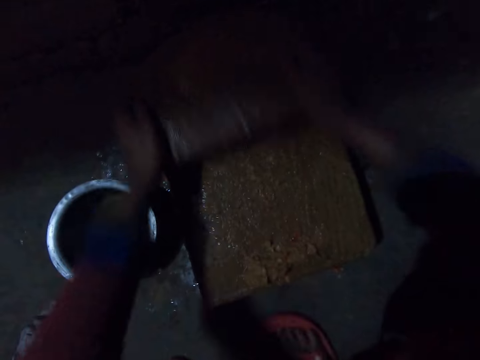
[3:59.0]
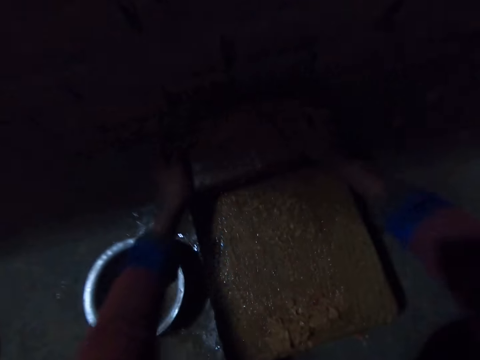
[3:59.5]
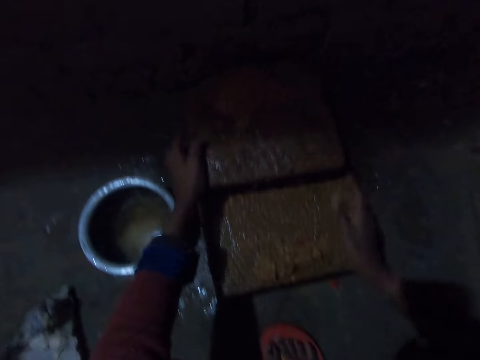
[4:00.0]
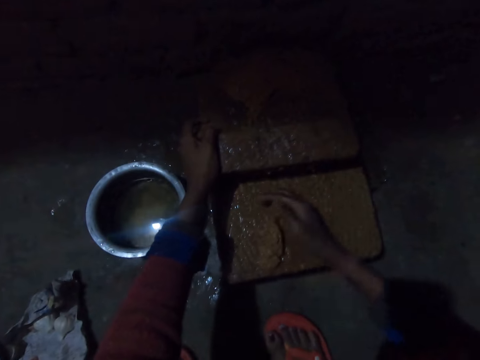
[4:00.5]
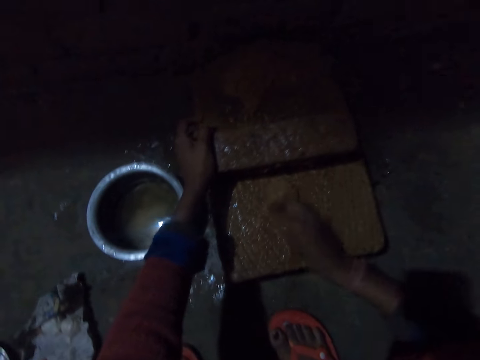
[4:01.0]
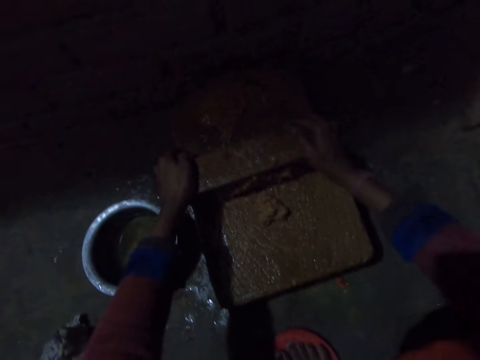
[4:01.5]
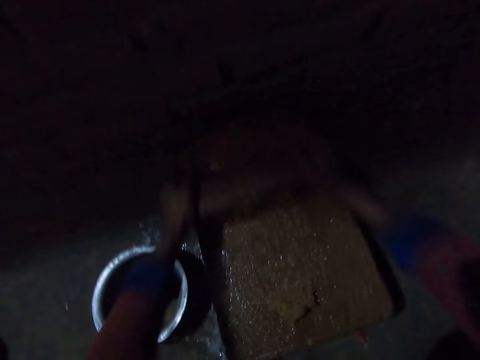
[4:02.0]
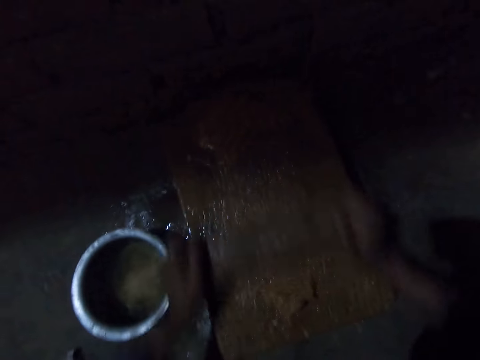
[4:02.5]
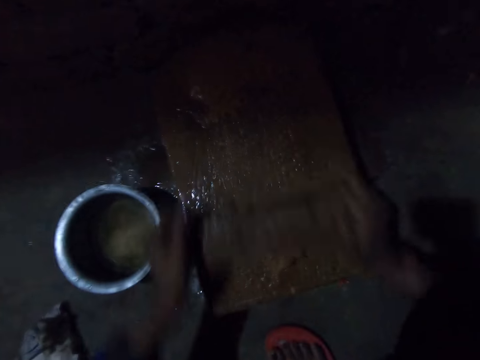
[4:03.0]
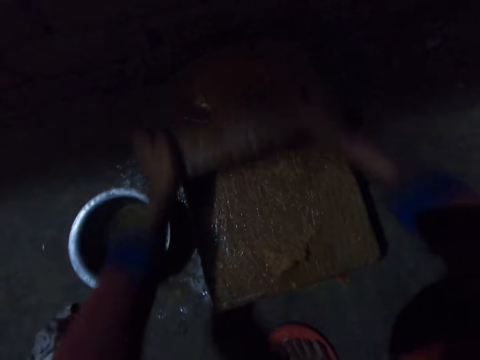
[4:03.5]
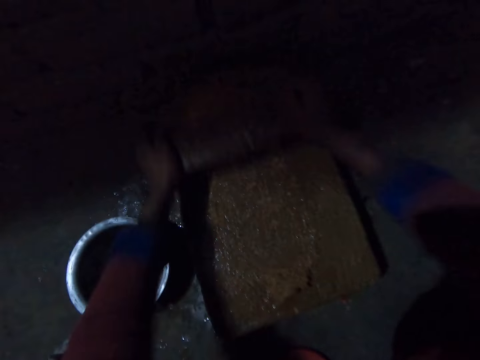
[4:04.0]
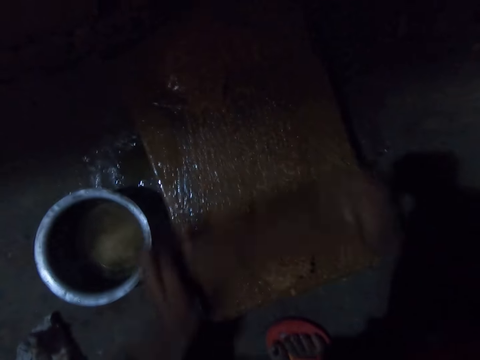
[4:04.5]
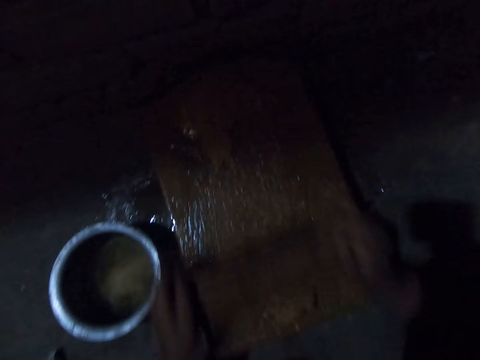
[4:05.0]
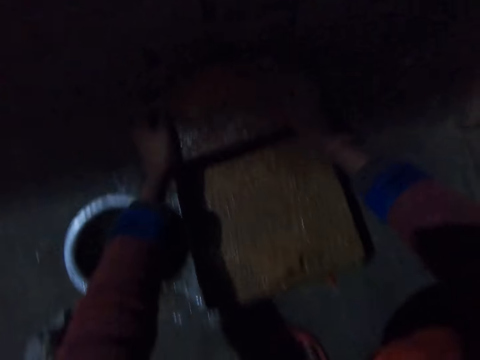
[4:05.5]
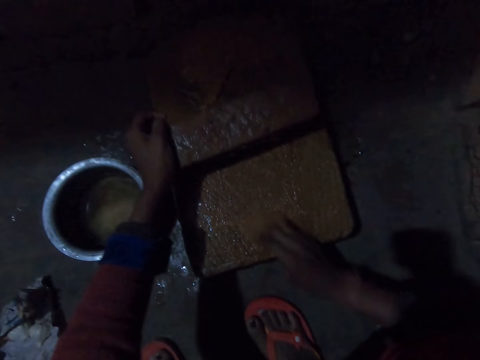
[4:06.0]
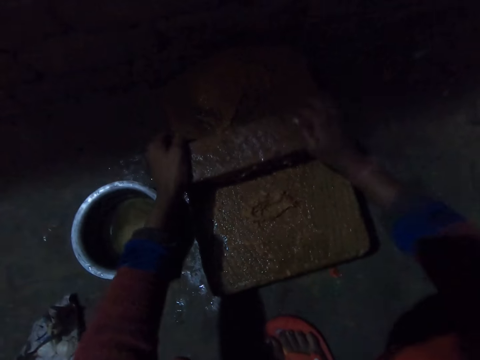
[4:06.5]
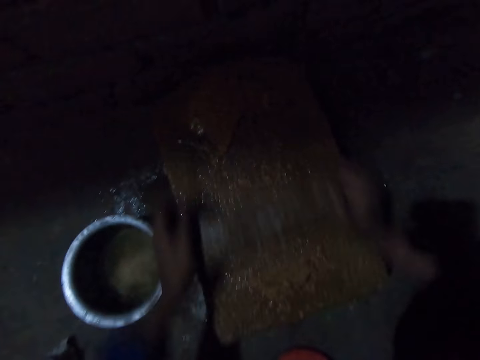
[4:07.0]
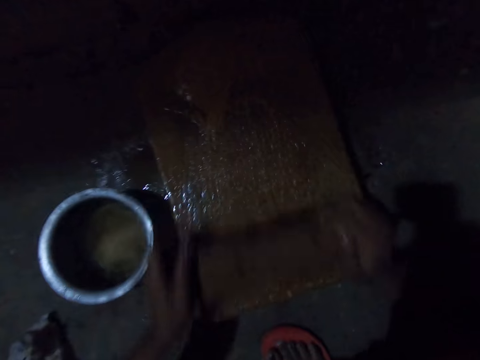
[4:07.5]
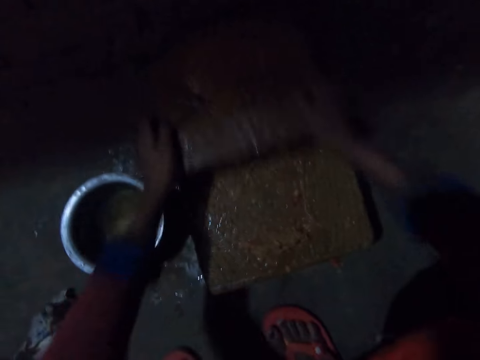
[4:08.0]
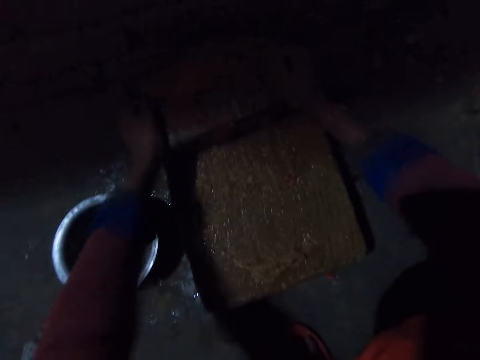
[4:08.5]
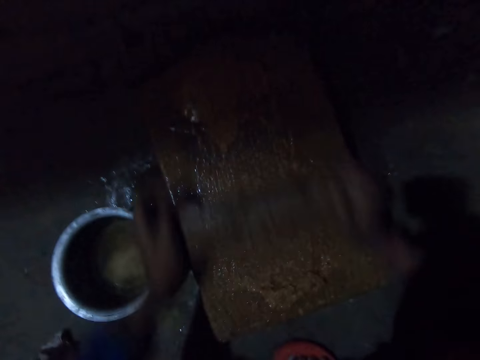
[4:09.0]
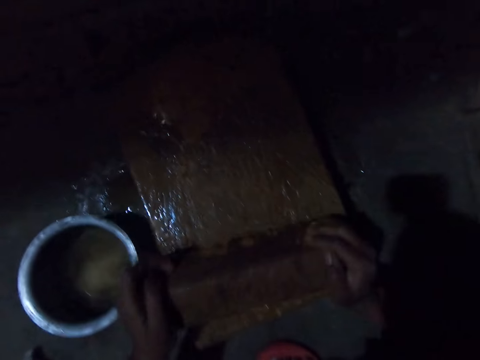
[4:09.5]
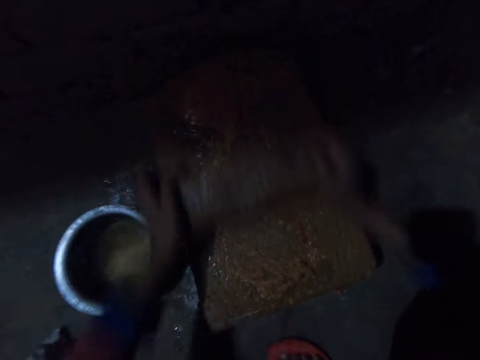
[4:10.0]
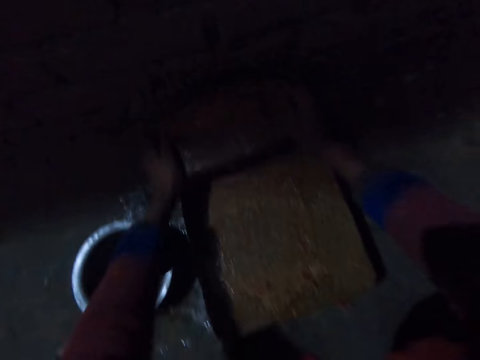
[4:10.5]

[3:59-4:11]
The camera wearer pushes something. They gather the onion on the grinding stone. They grind the onion on the grinding stone. They scrub something. They gather the onion on the grinding stone and grind the onion on the grinding stone.

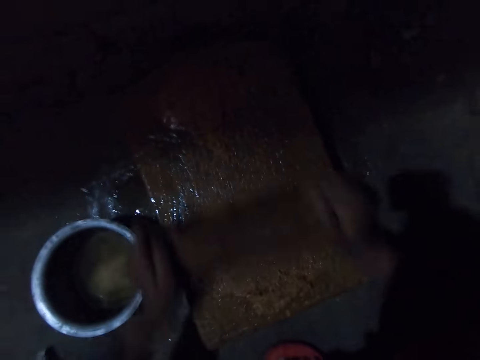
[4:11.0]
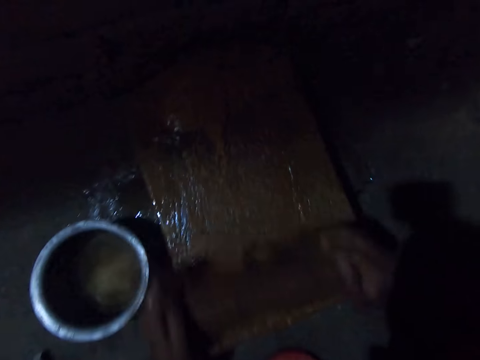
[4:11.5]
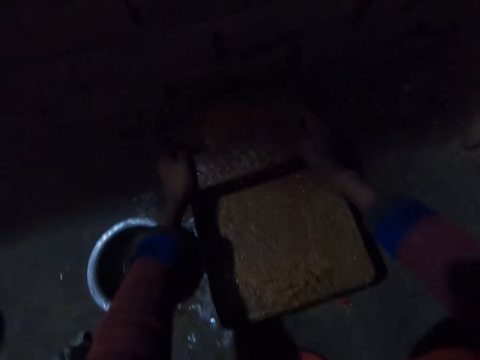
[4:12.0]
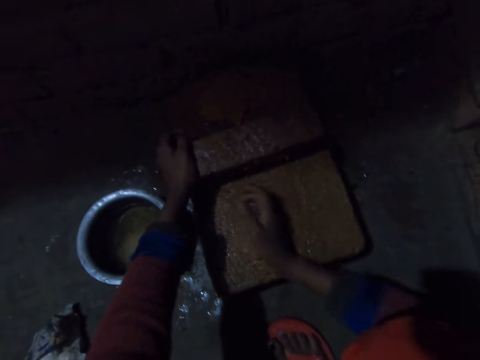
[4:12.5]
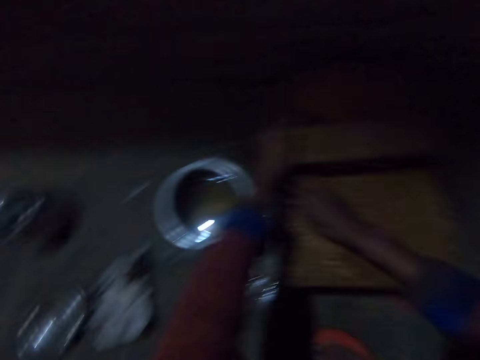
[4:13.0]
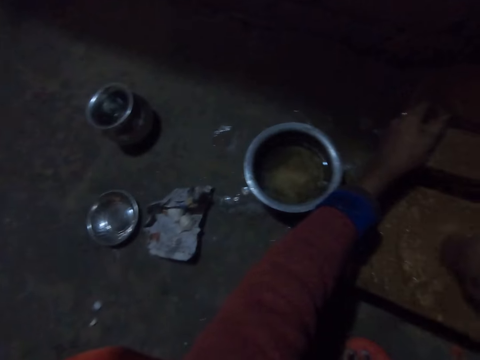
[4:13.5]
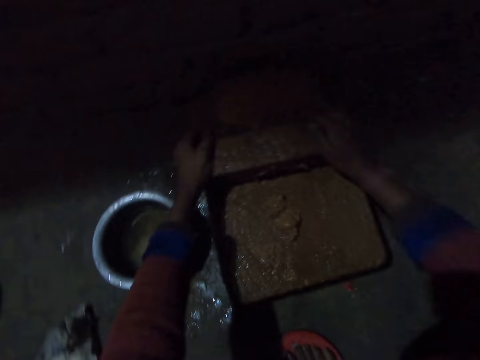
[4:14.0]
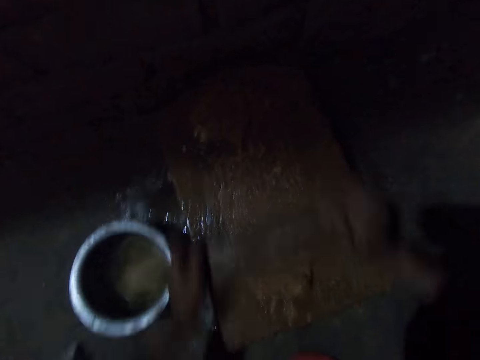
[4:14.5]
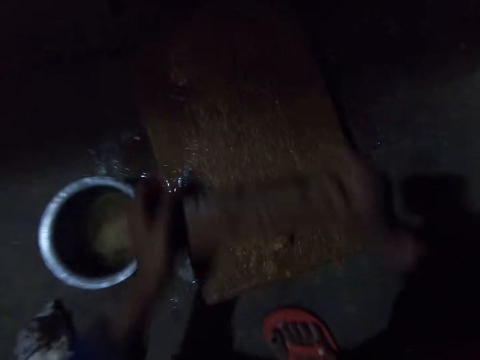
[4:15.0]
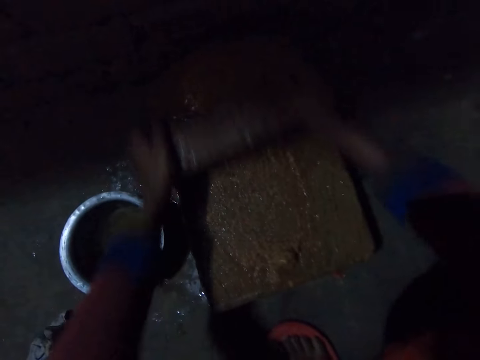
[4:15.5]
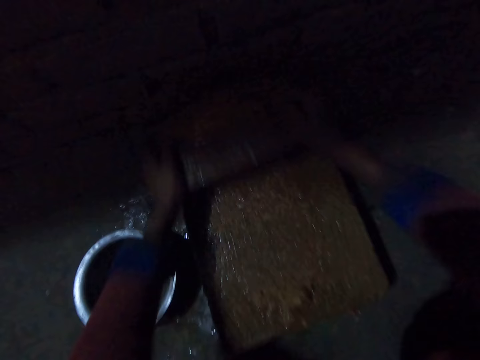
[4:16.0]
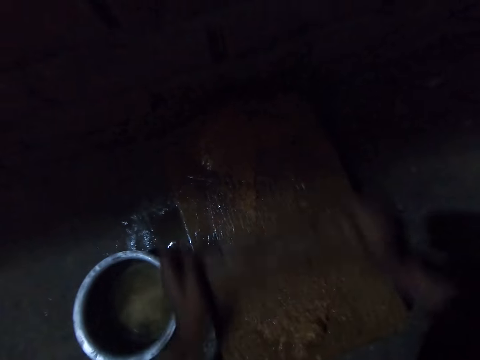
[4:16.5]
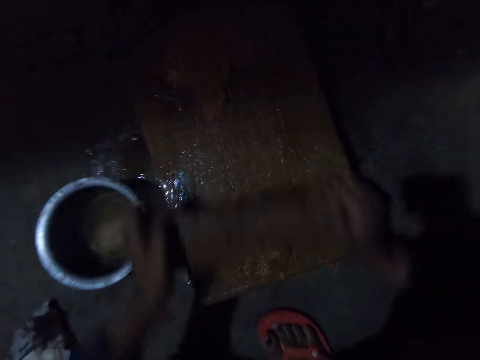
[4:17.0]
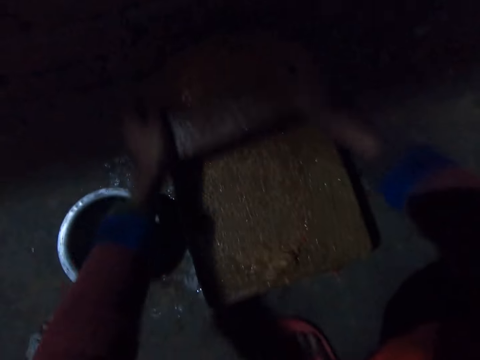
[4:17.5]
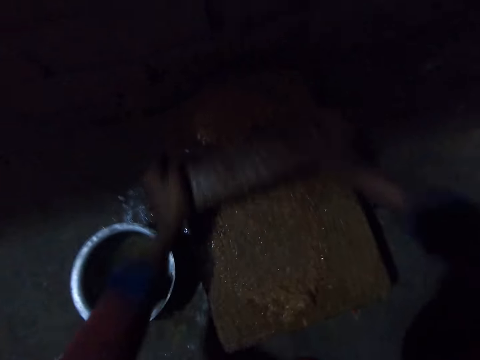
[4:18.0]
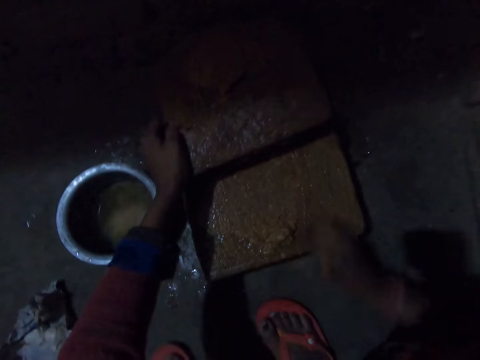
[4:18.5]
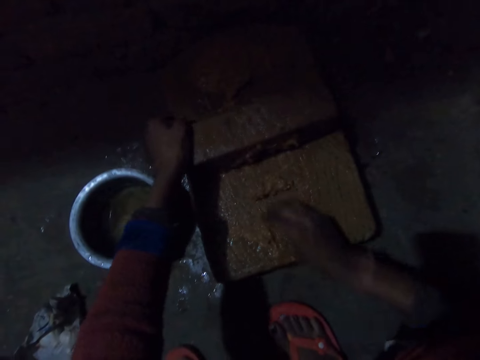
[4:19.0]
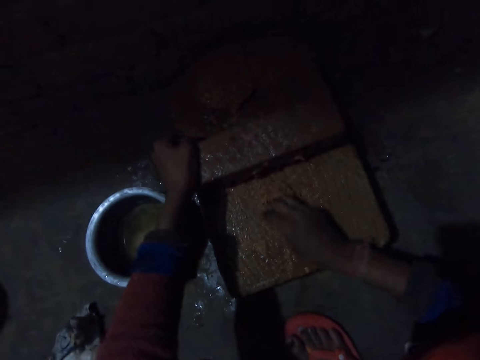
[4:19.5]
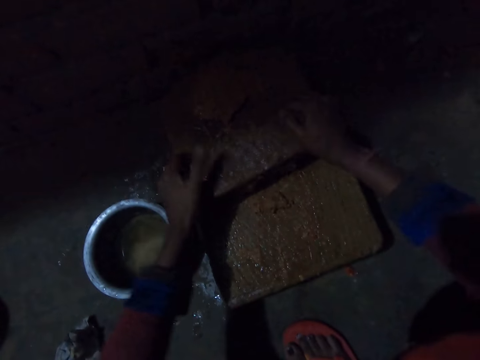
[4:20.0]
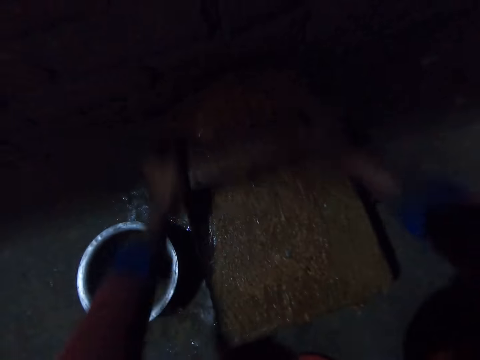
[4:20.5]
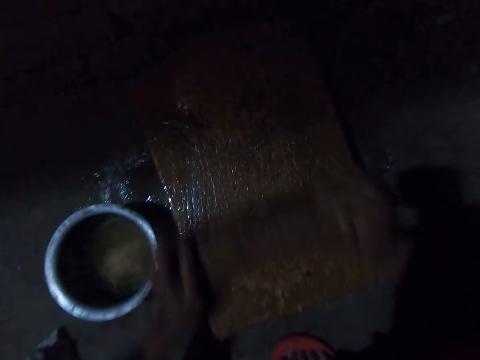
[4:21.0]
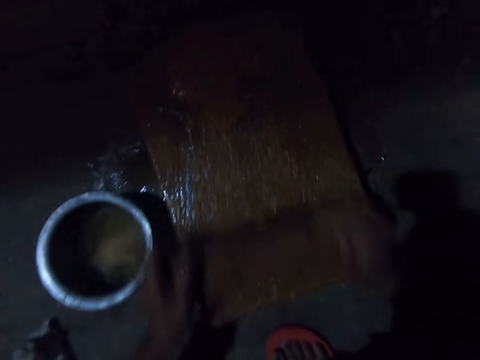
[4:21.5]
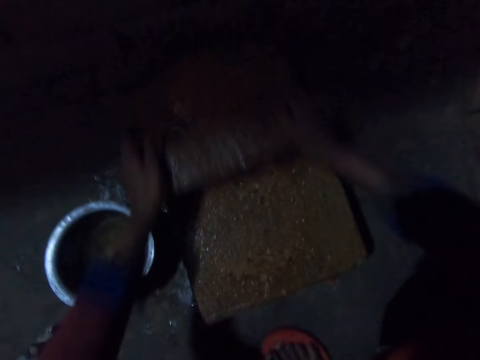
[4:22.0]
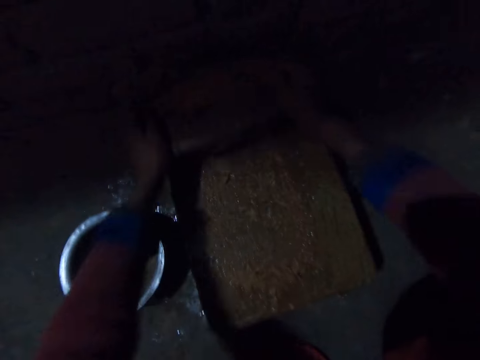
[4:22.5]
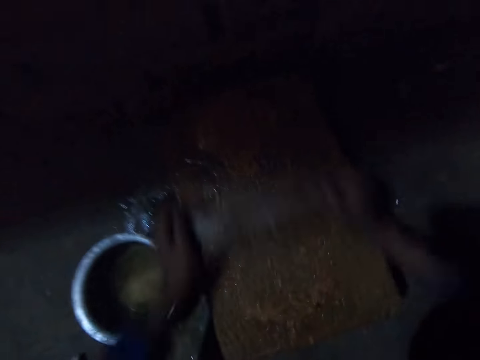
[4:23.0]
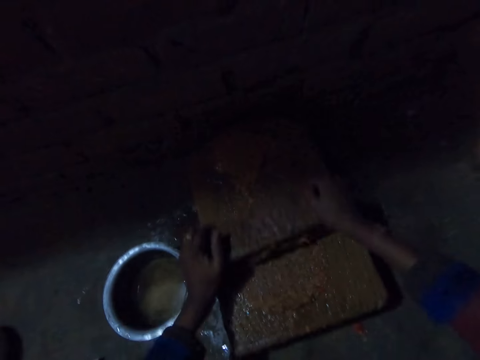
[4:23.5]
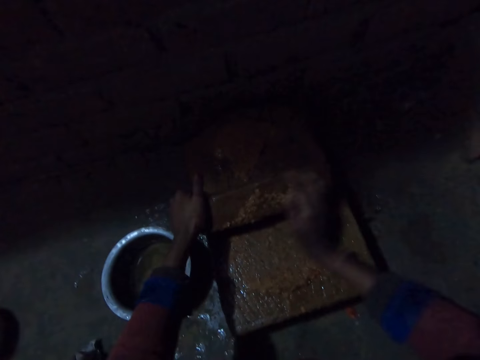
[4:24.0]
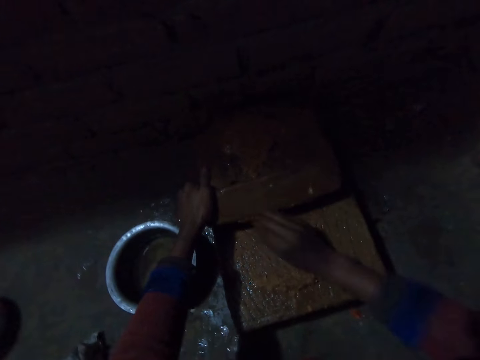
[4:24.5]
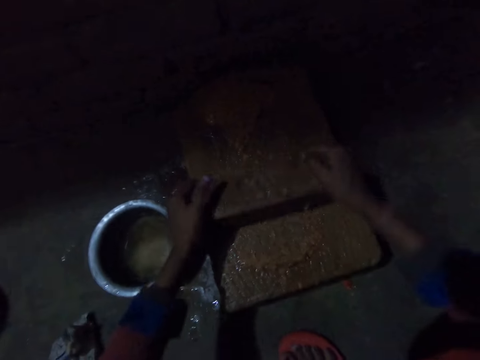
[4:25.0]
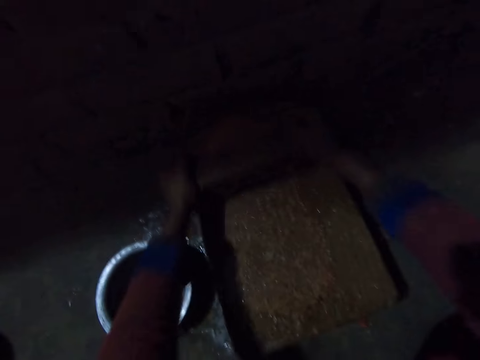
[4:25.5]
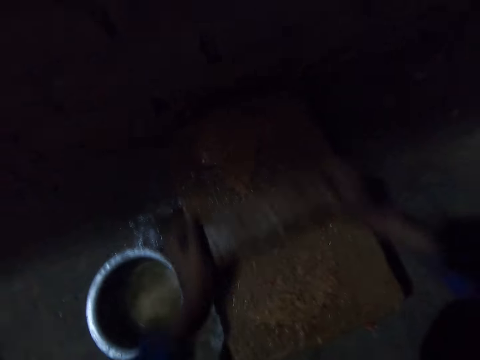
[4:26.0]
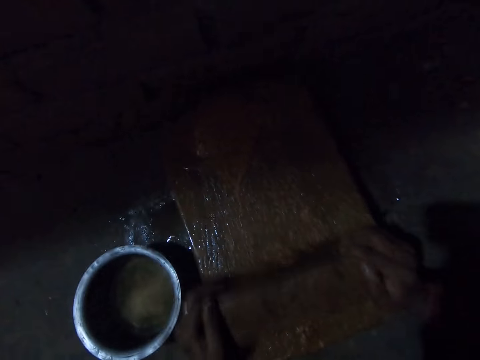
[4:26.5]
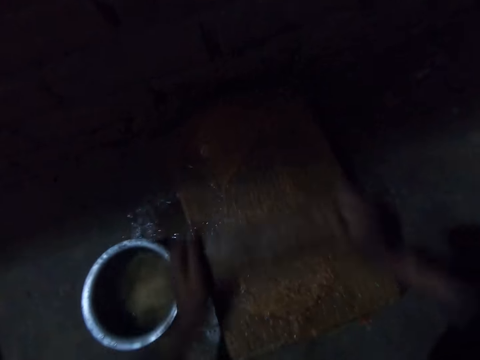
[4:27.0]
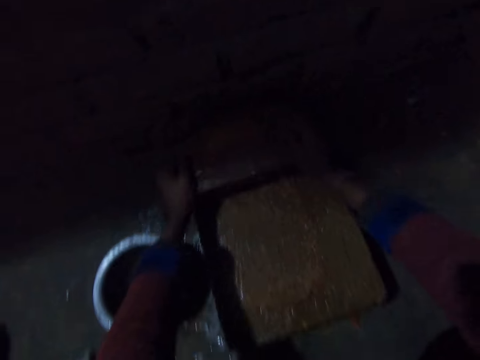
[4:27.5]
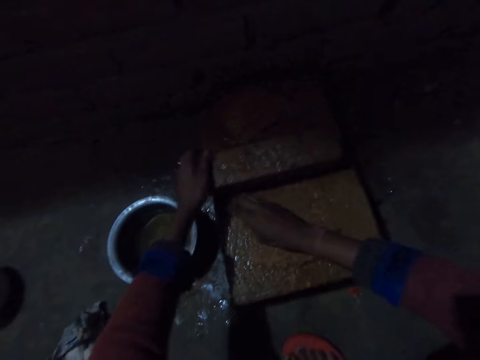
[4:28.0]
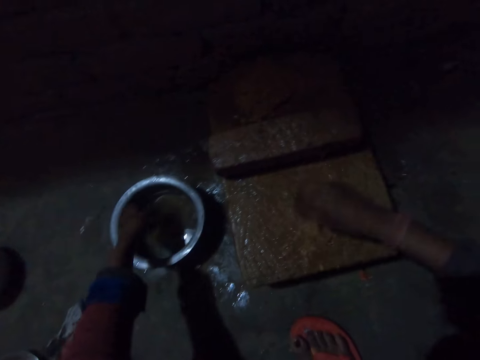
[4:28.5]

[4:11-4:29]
The camera wearer gathers the onion on the grinding stone. They push something. They scrub something. They grind the onion on the grinding stone. They gather the onion on the grinding stone. They grind the onion on the grinding stone. They gather the onion on the grinding stone. They wipe a piece of wood. They grind the onion on the grinding stone. They scrub something.
